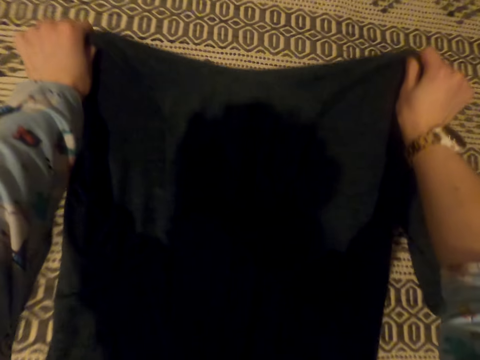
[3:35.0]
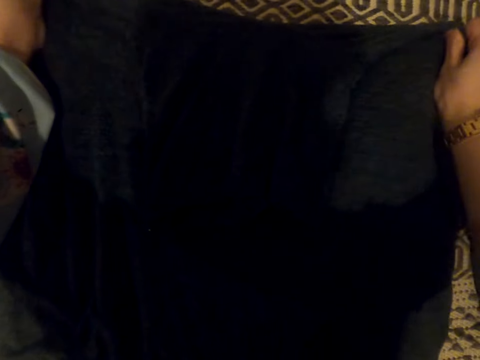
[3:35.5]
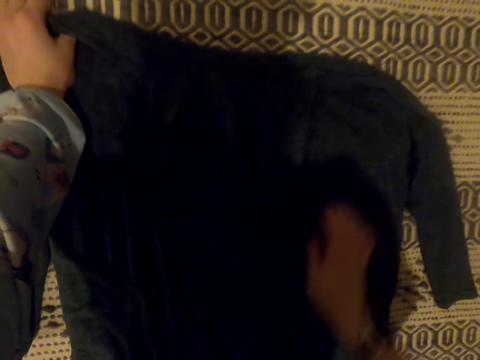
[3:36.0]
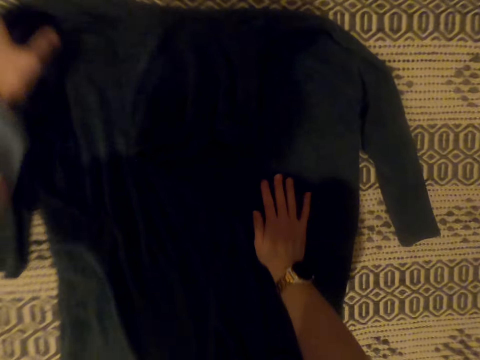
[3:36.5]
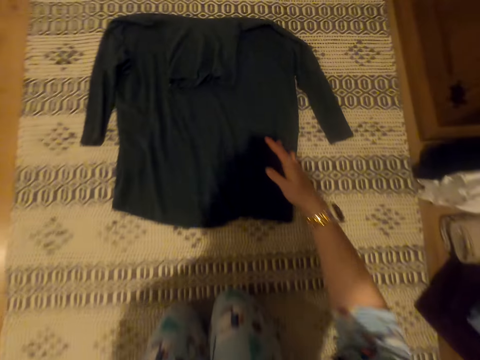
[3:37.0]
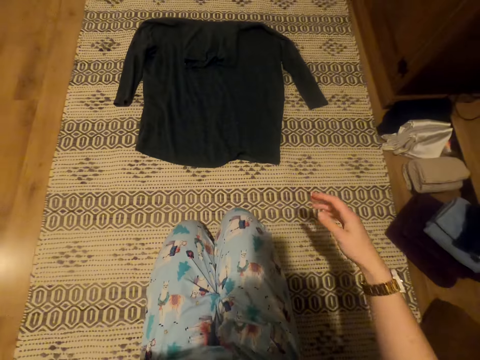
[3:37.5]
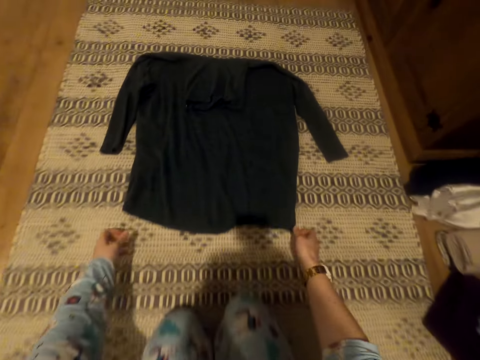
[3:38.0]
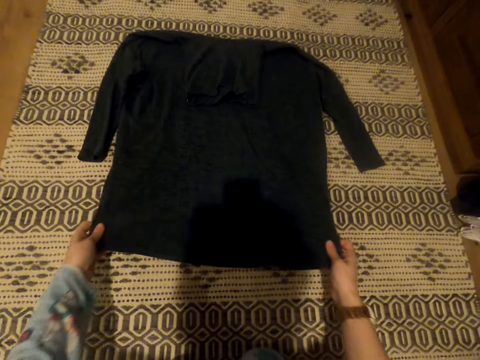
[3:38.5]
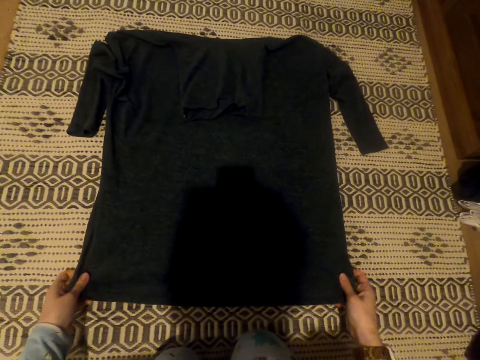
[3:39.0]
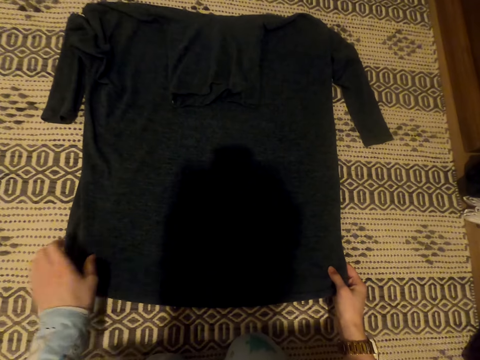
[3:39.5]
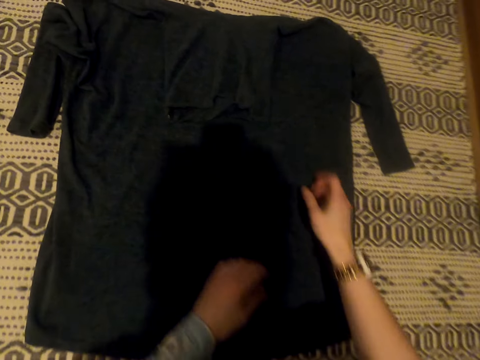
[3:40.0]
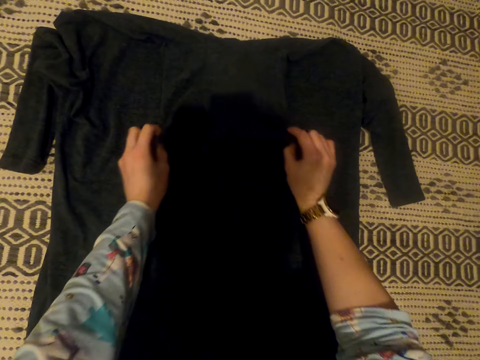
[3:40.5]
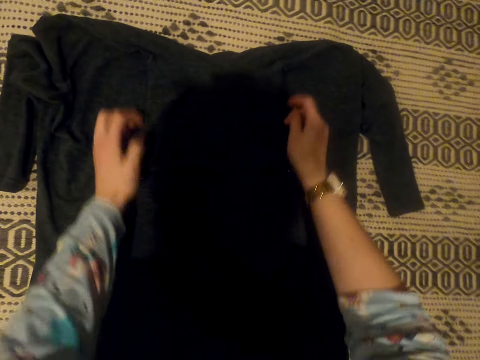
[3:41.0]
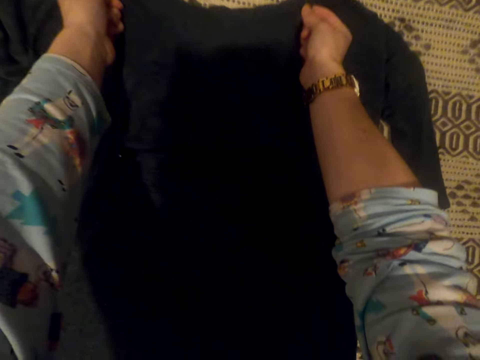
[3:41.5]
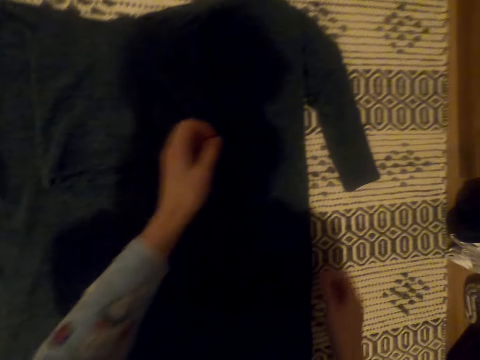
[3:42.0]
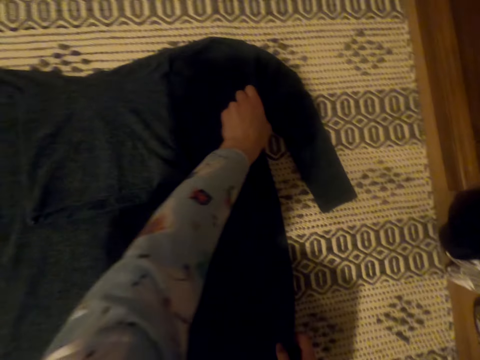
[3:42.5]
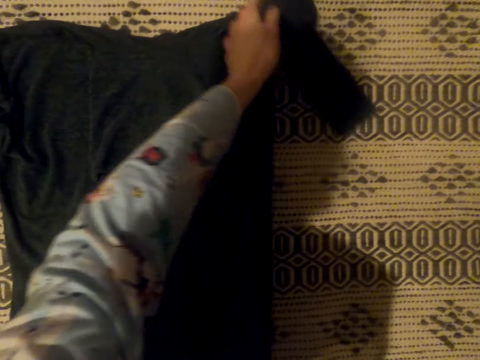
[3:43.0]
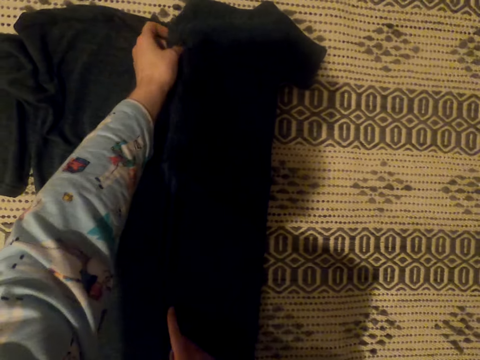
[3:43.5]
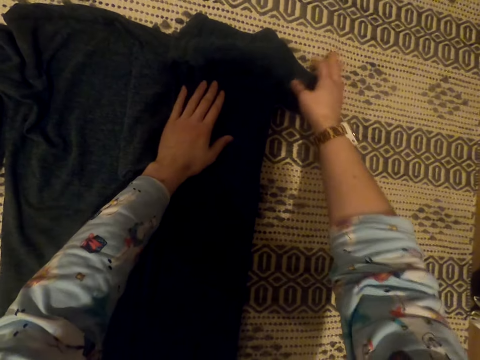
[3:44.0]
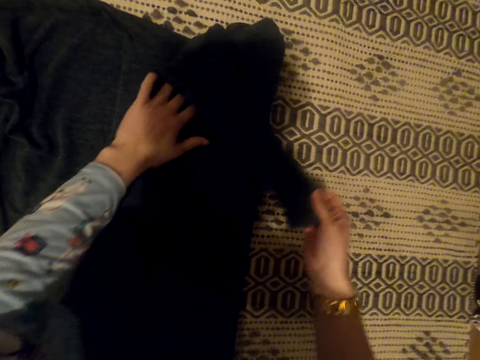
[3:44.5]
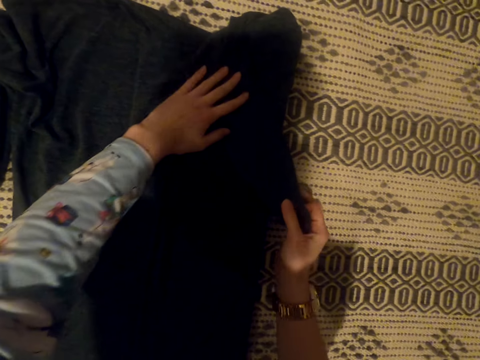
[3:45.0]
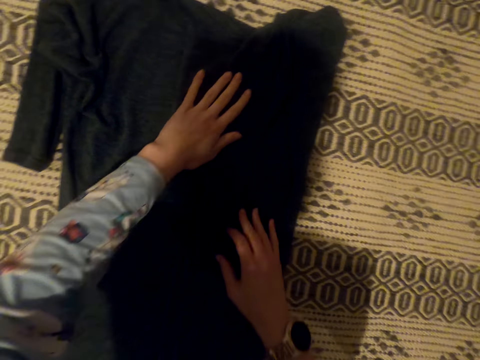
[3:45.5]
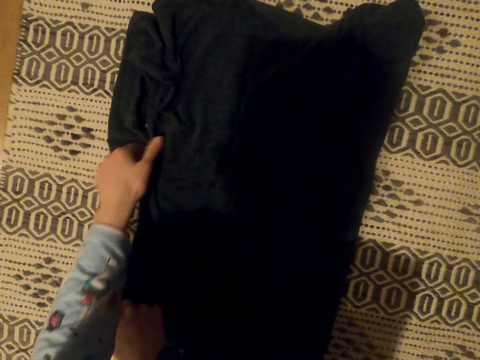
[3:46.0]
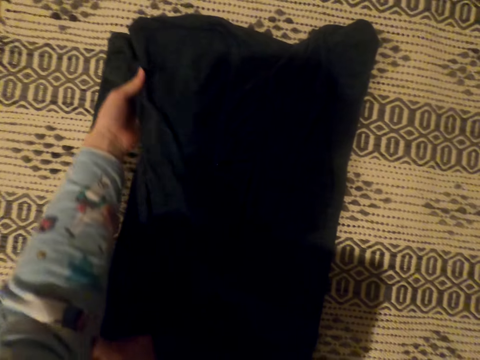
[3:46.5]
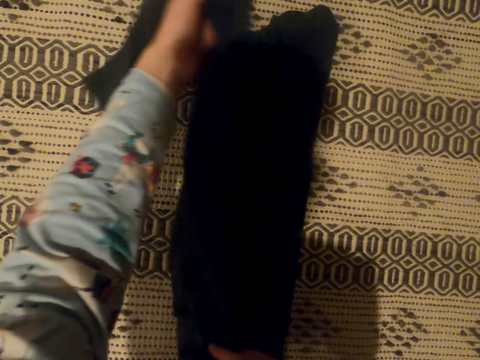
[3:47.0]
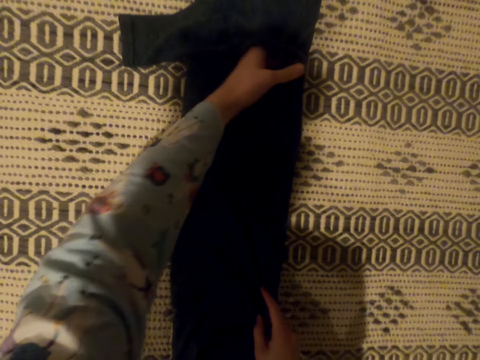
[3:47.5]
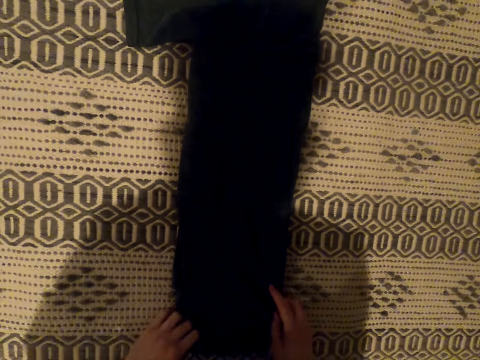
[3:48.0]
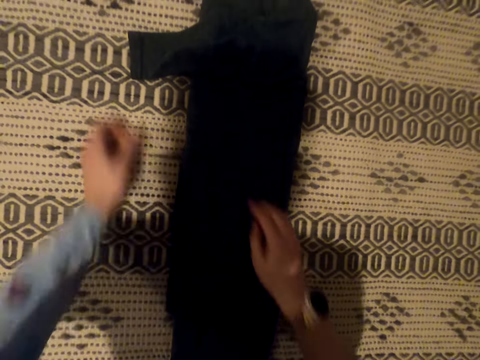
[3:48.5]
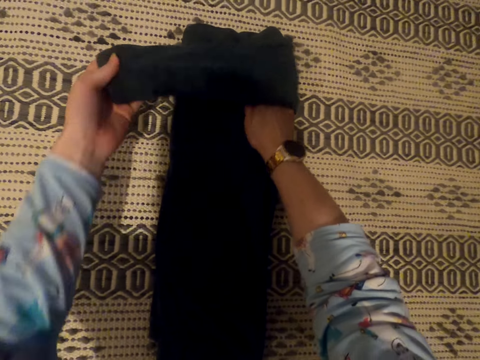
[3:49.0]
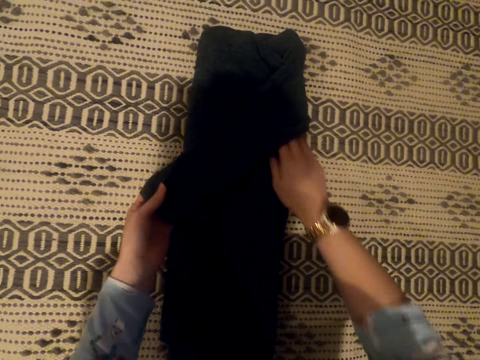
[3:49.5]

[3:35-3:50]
The camera wearer puts the cloth down. They move the cloth. They fold the cloth.

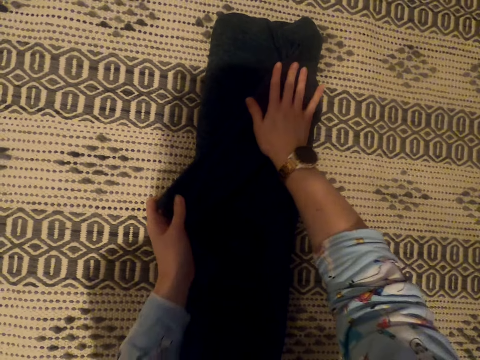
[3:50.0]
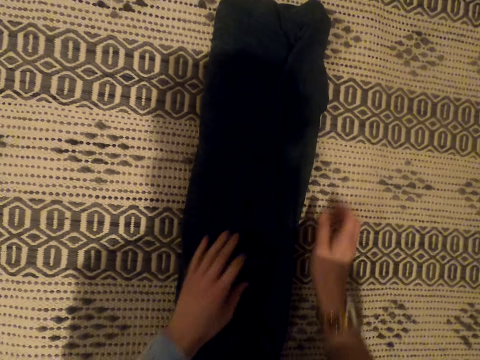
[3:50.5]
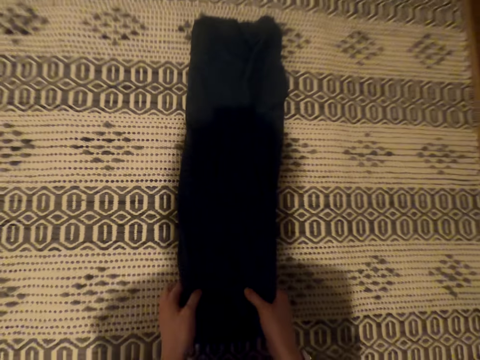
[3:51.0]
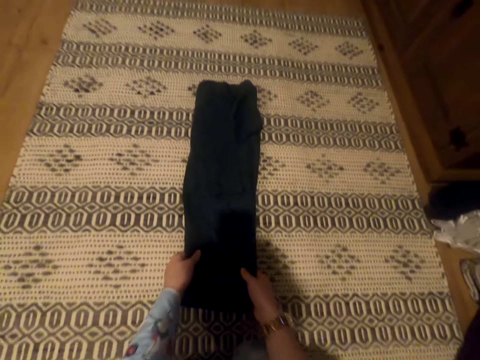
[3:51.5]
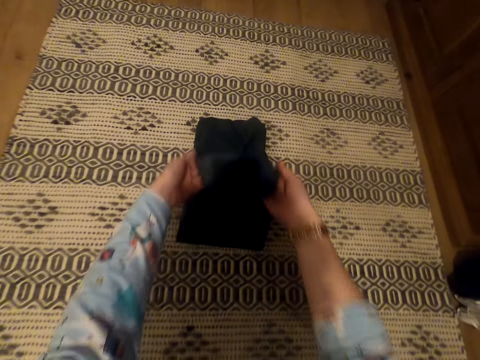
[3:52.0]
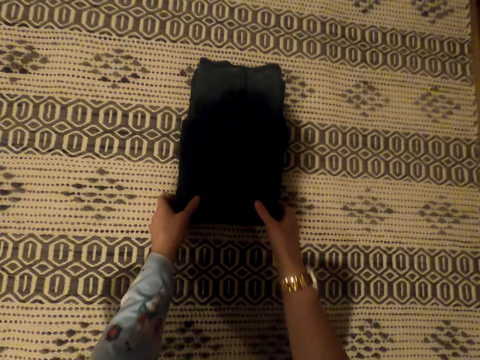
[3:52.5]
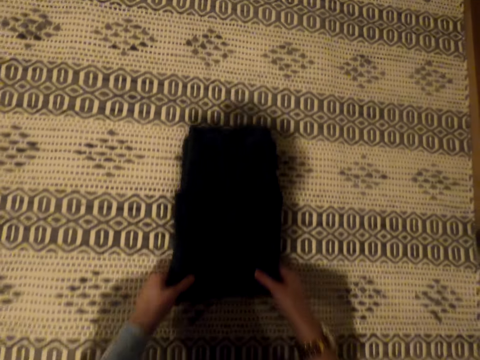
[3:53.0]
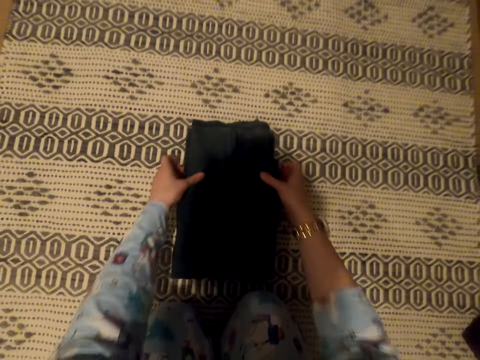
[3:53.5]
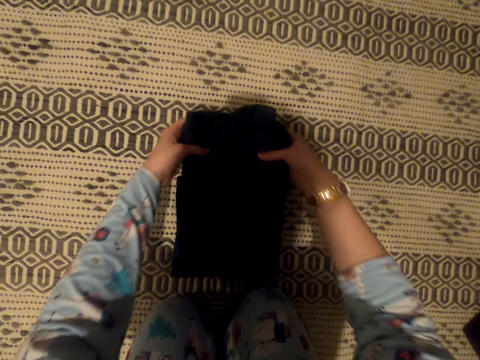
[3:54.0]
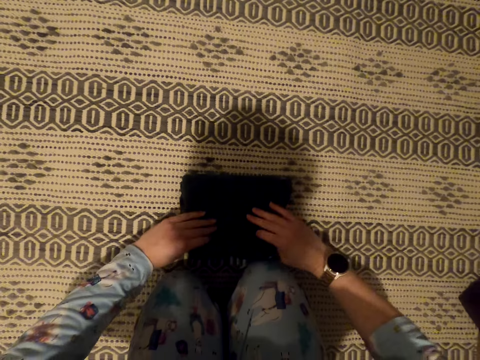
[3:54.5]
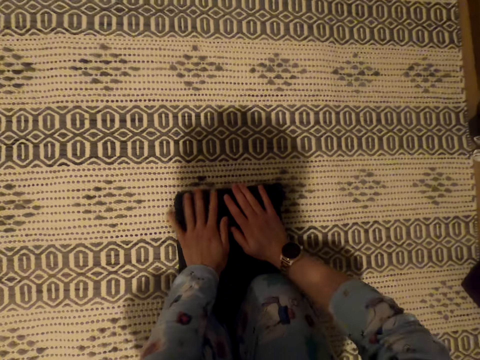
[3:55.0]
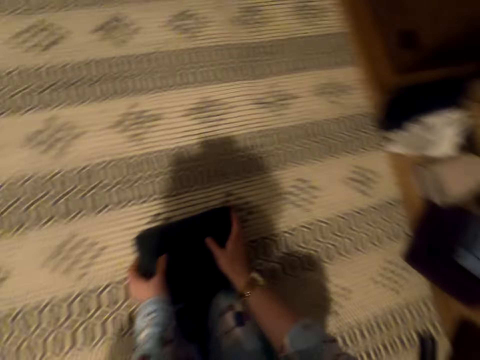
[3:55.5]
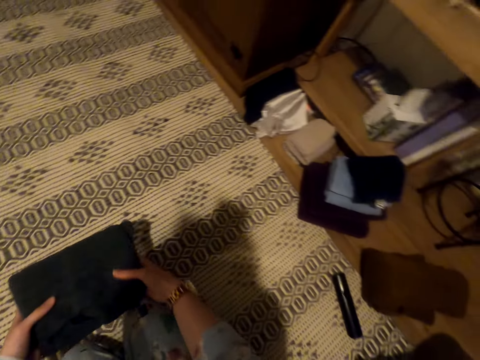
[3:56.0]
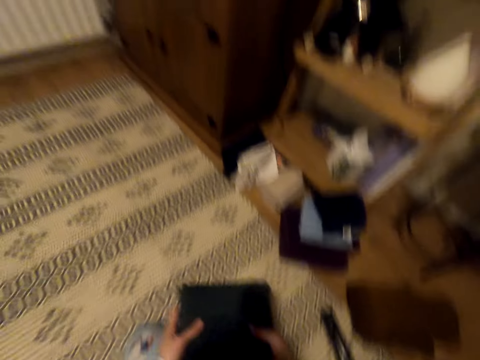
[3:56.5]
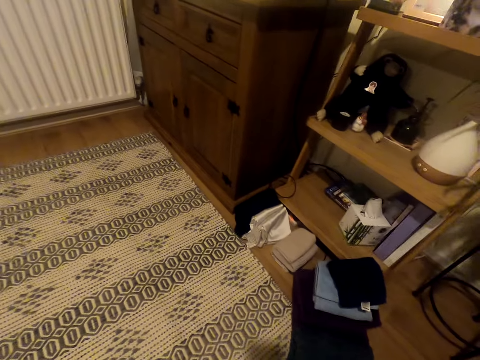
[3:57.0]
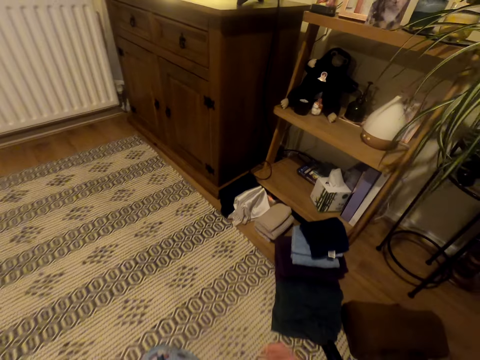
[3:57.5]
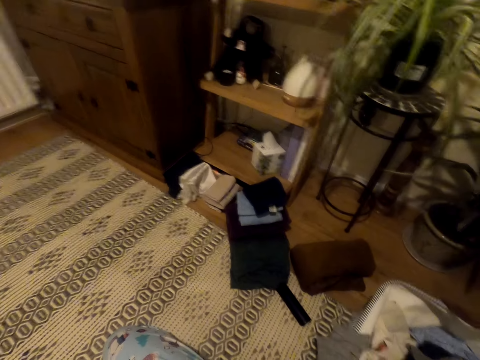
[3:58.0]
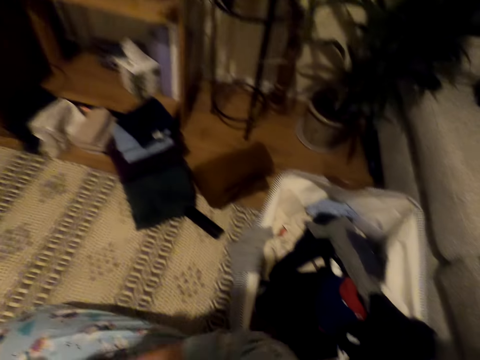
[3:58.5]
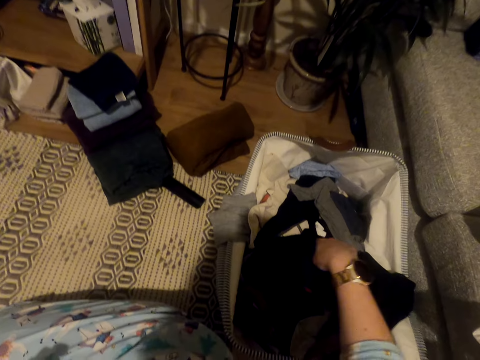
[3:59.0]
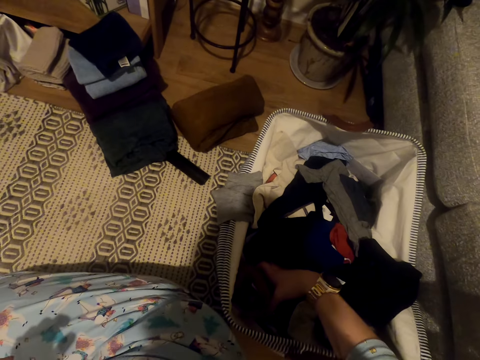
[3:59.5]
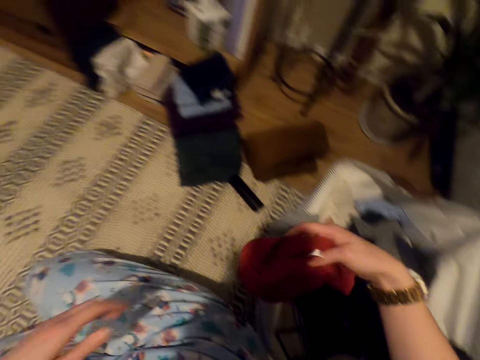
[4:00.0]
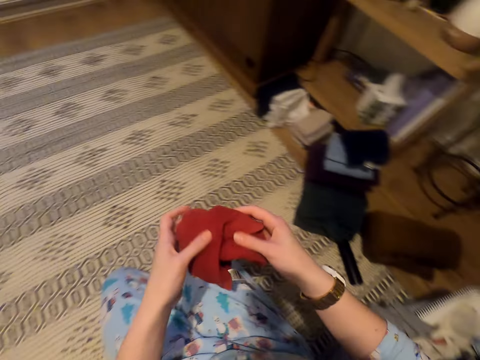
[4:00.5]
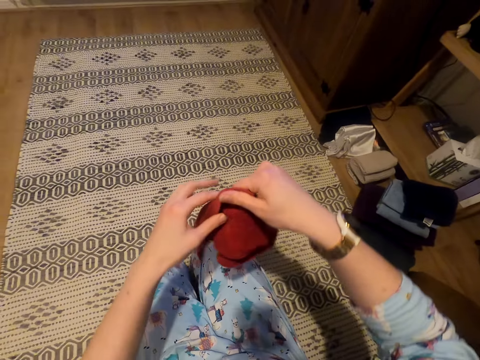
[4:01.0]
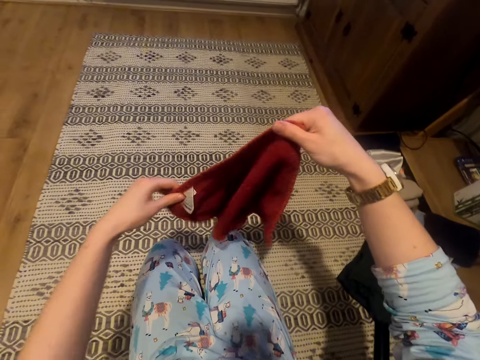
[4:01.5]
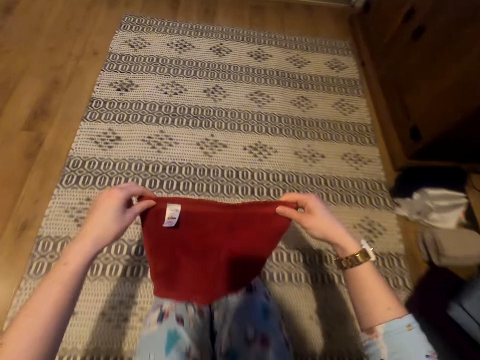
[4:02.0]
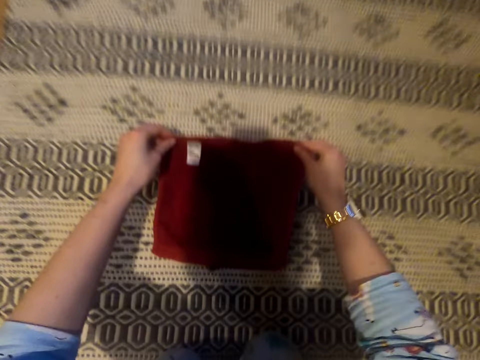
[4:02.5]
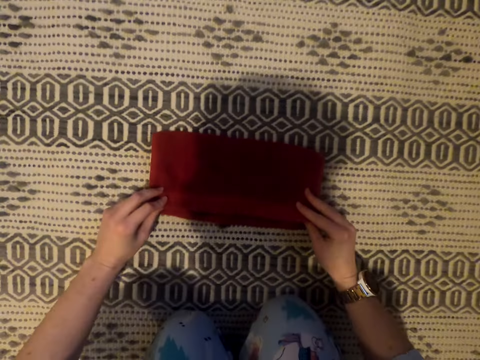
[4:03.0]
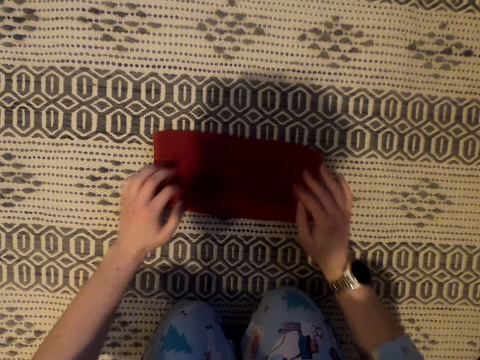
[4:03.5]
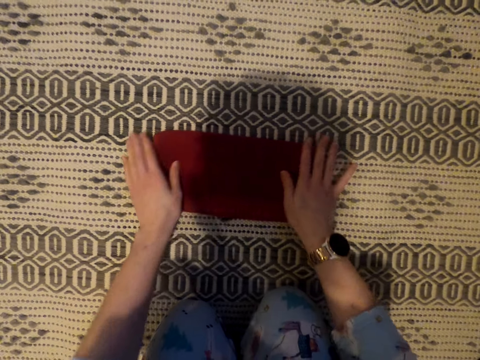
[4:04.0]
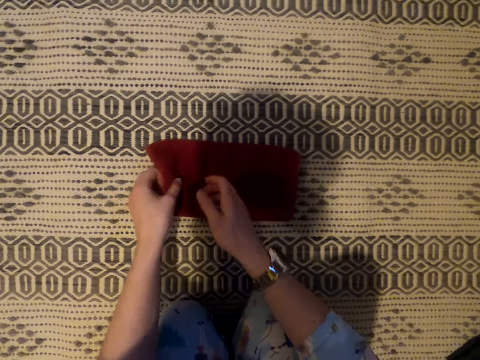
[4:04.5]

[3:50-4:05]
The camera wearer presses the cloth. They place the cloth on the floor. They pick up the hand towel. They stretch the hand towel. They fold the hand towel.
